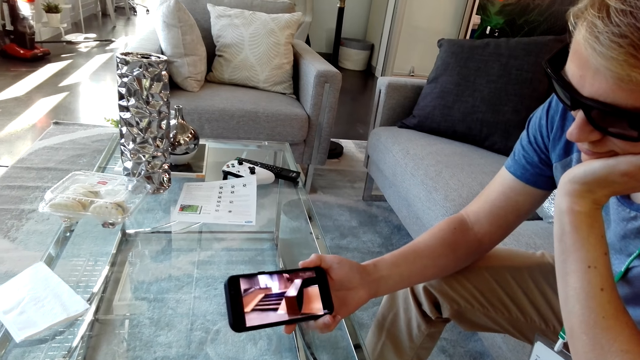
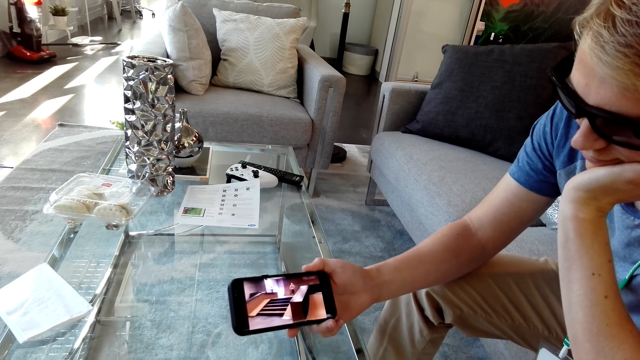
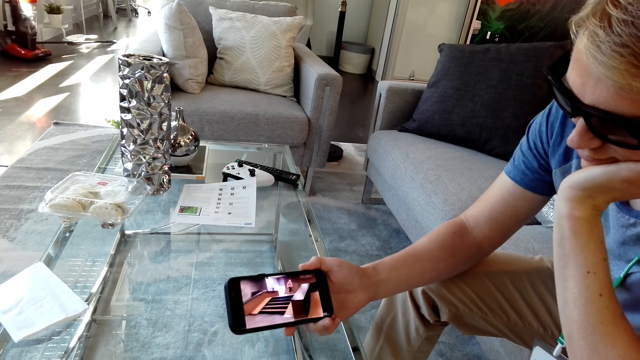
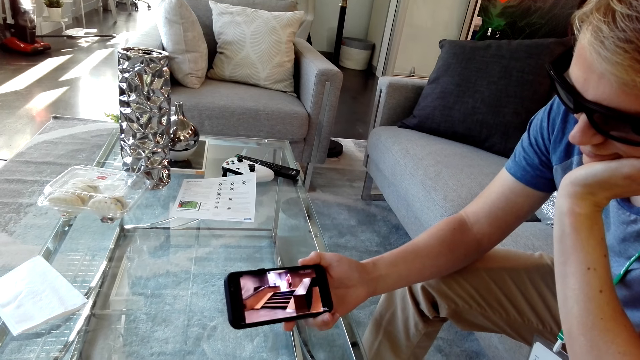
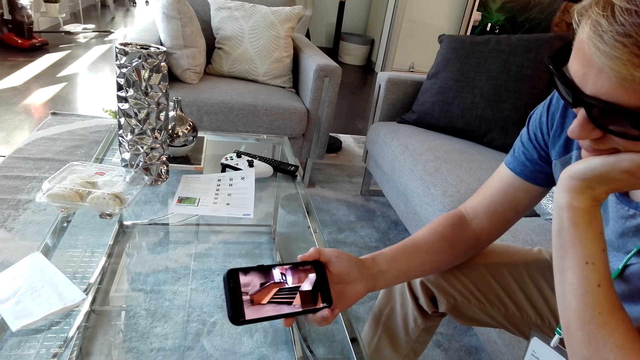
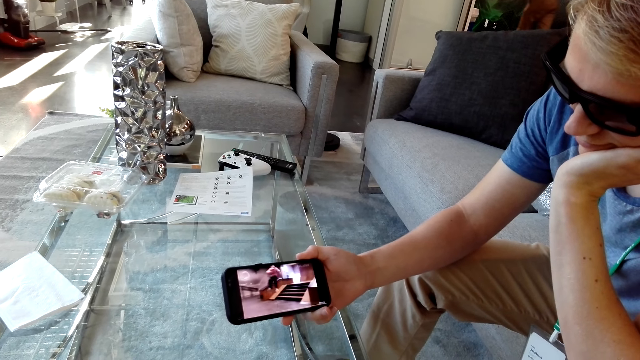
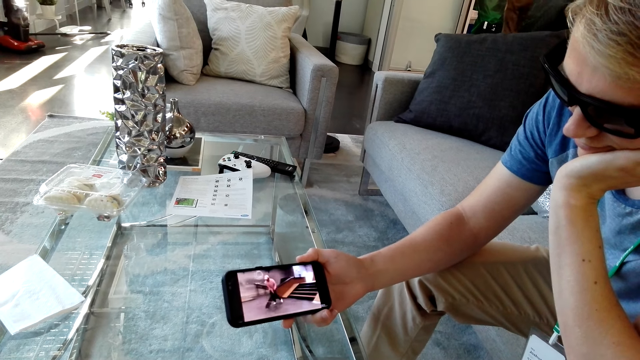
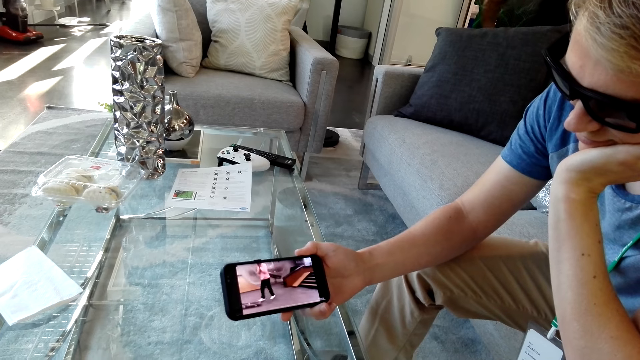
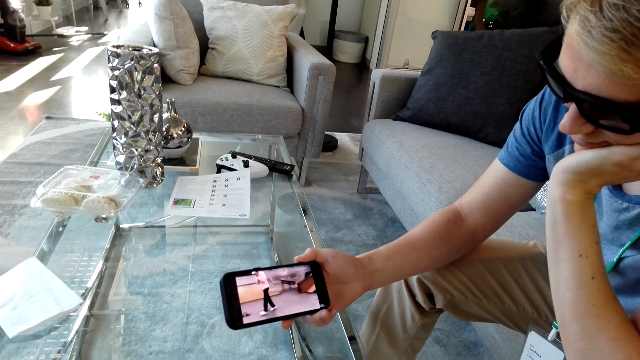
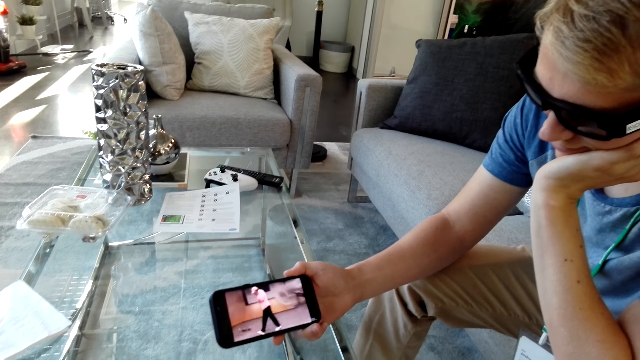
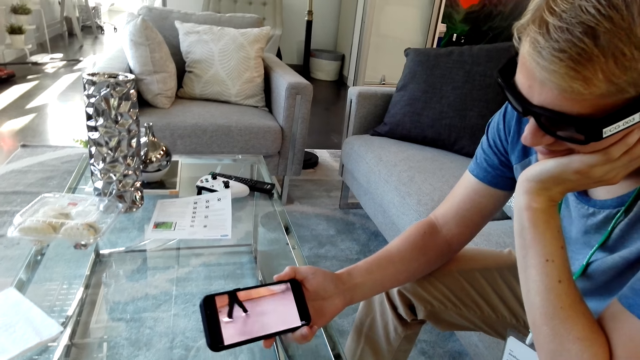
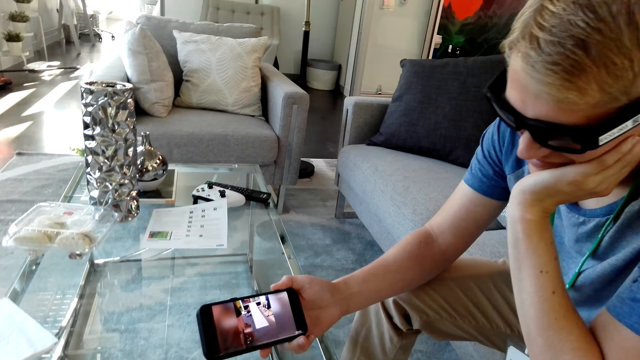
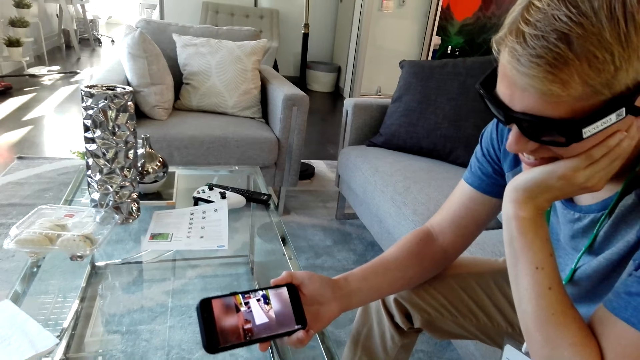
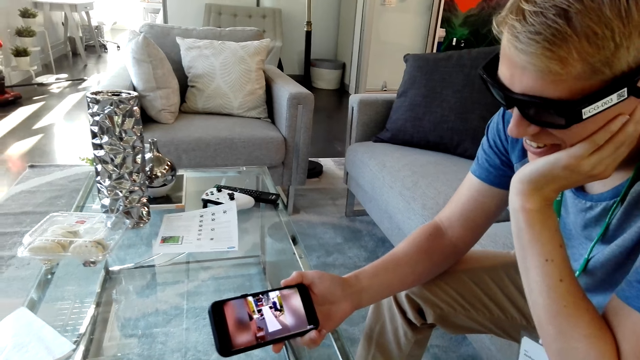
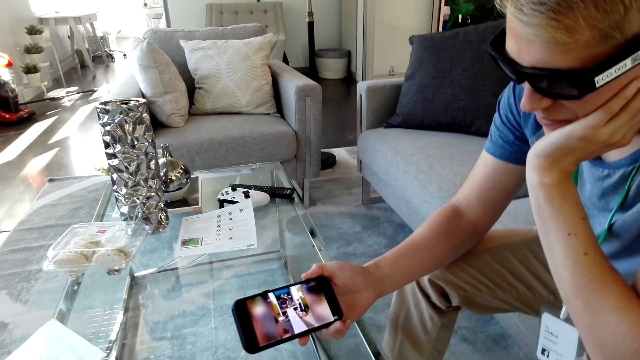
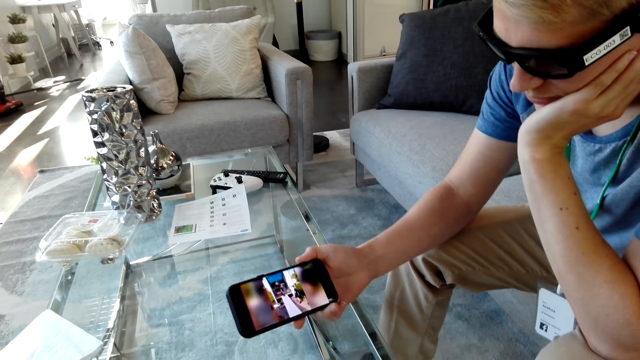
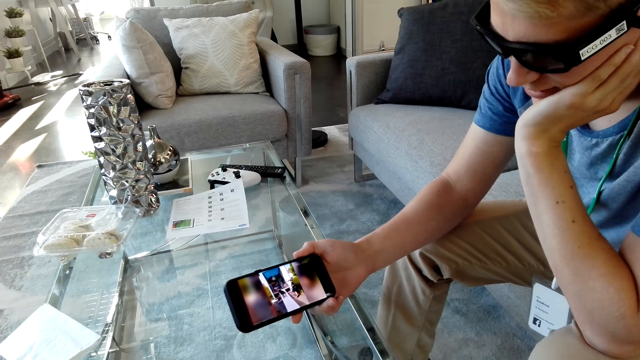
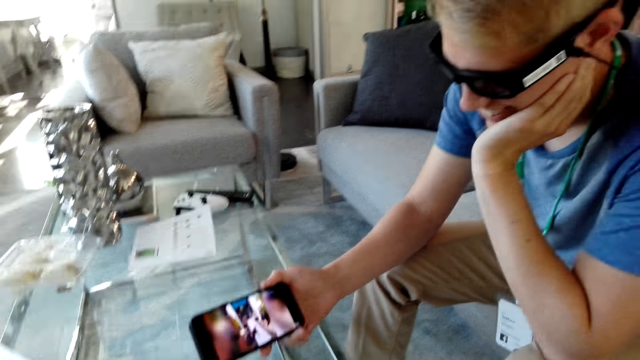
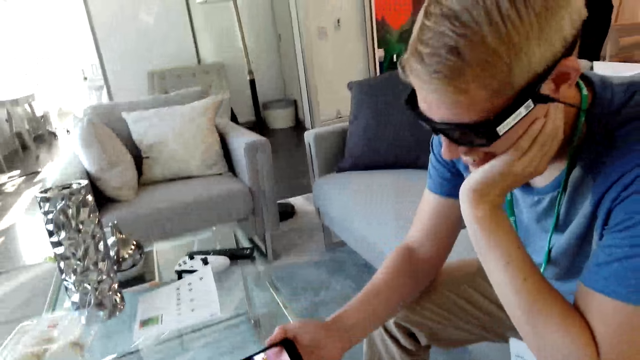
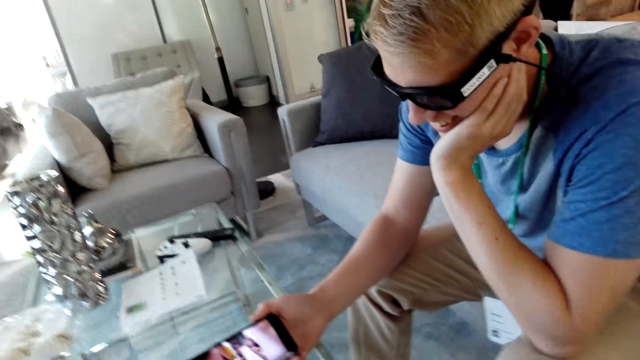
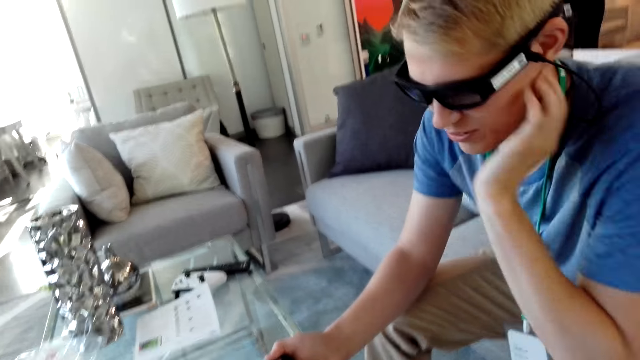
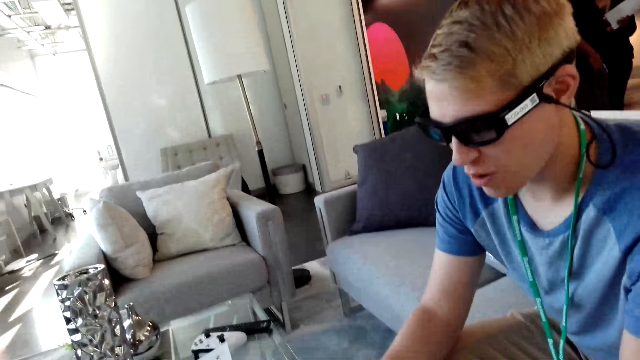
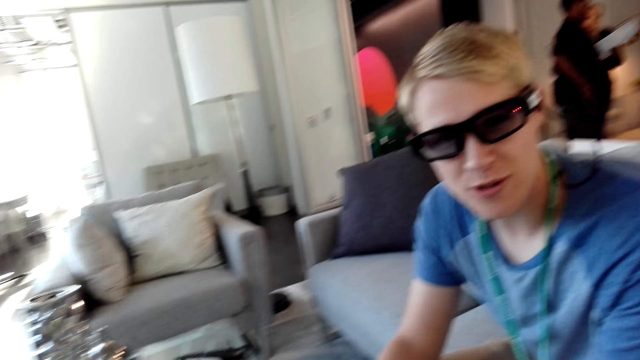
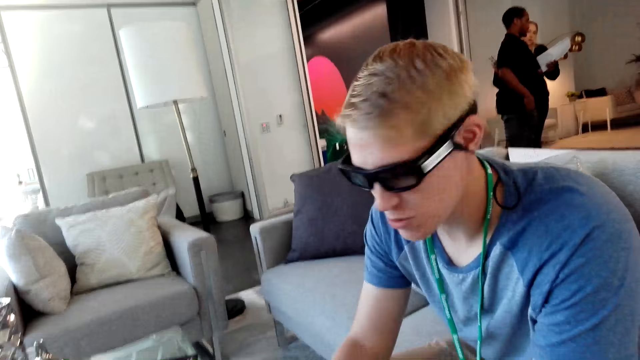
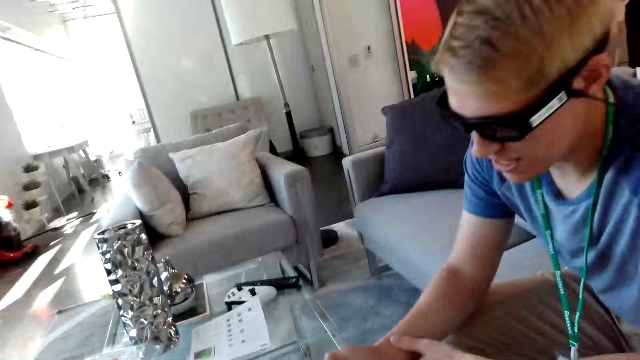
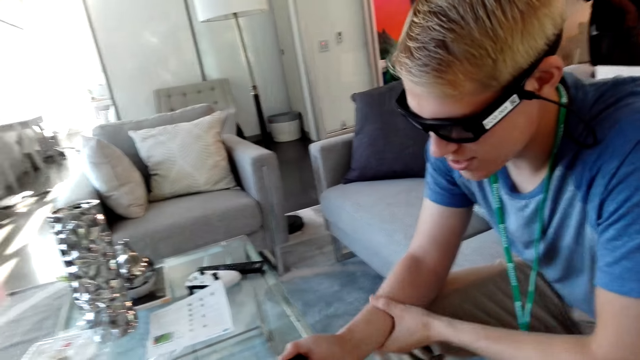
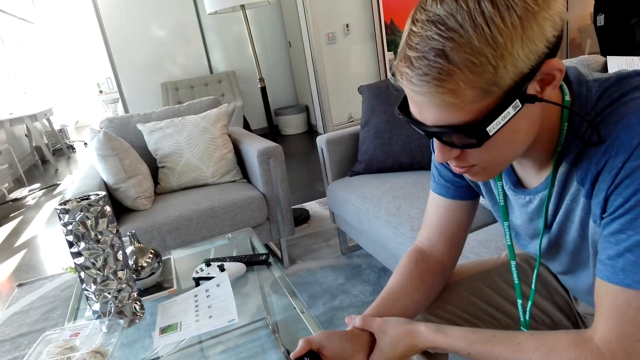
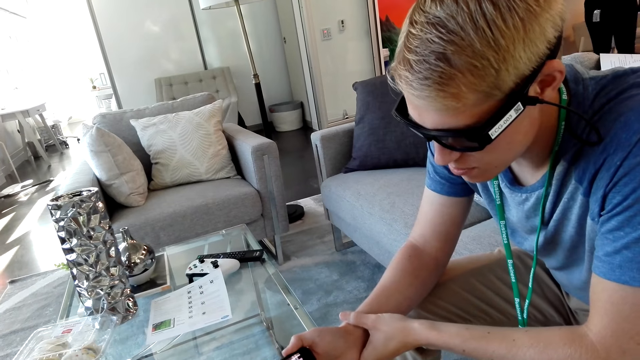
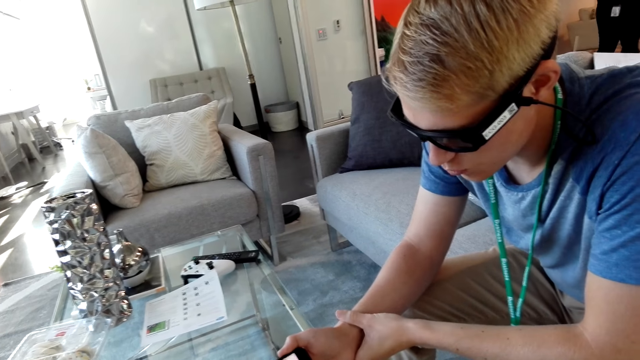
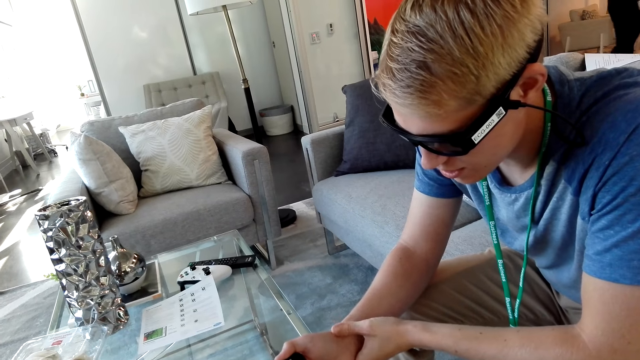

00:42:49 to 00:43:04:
A man moves his hand. The man talks with the camera wearer. The man looks at the camera wearer. The man watches a video on the phone.

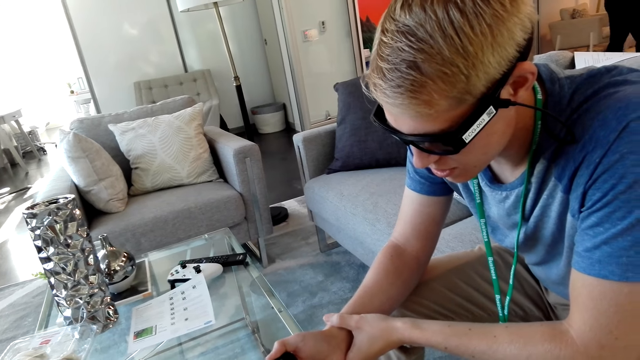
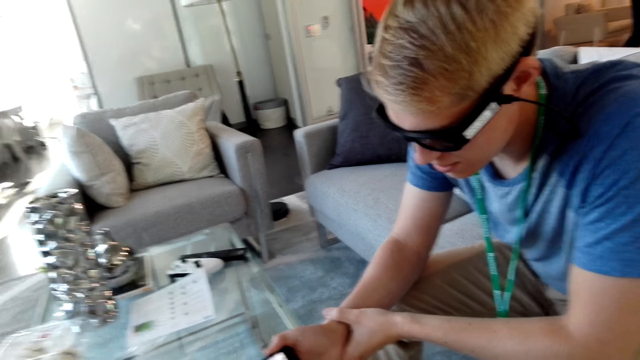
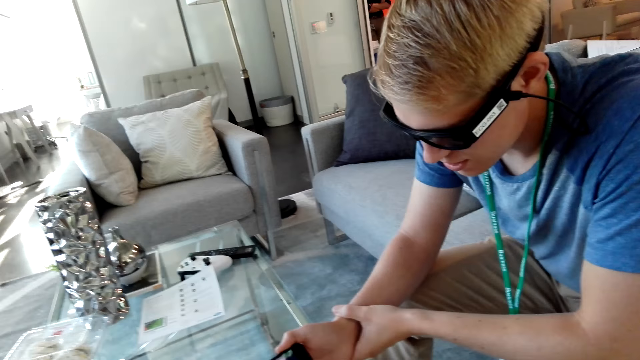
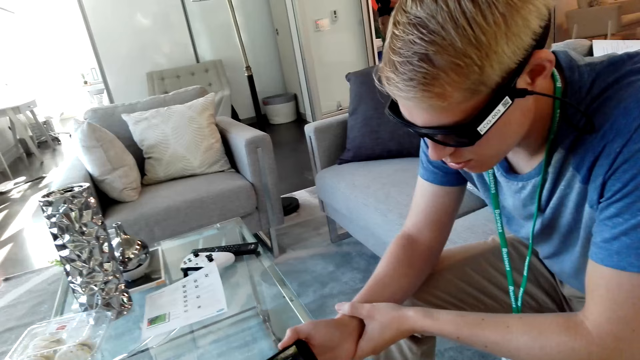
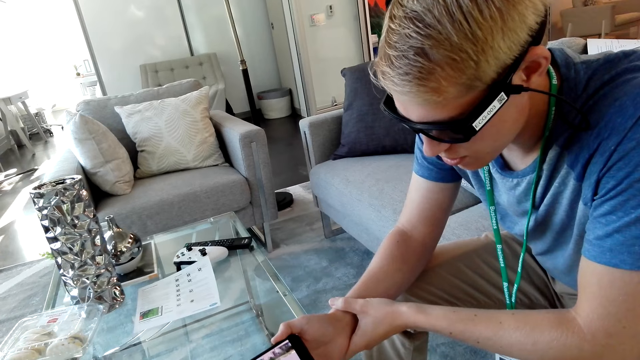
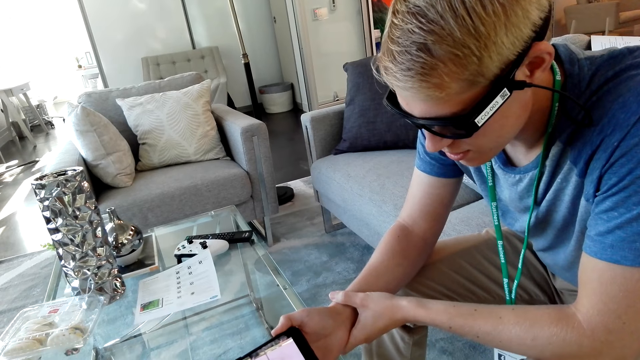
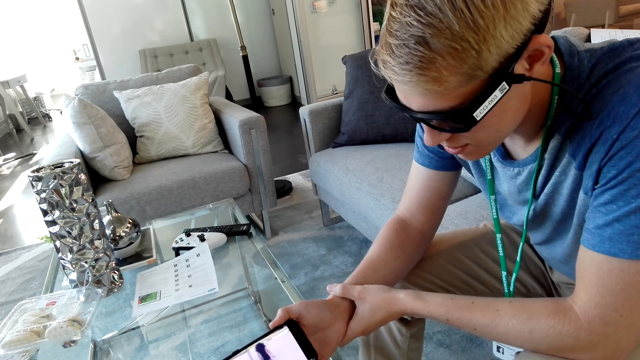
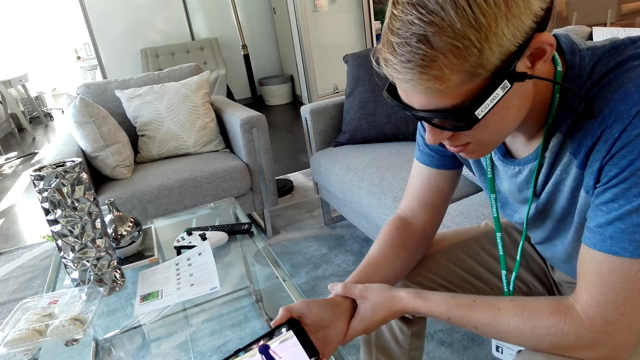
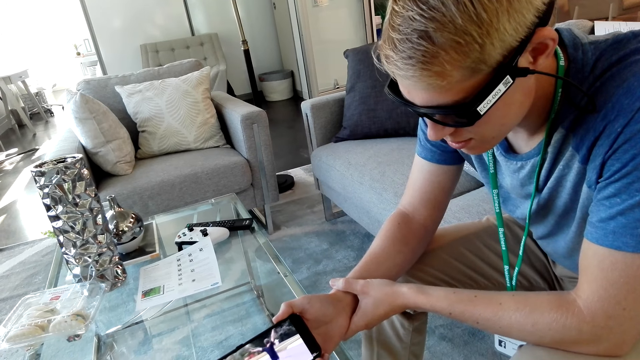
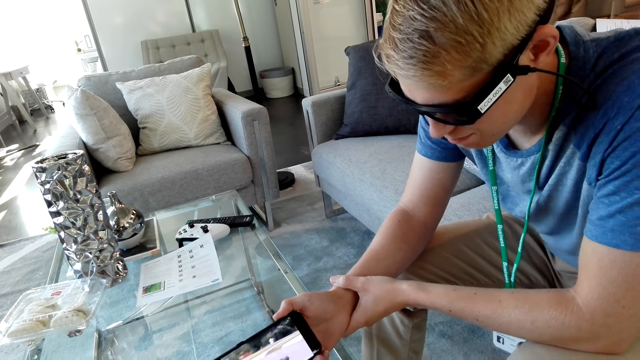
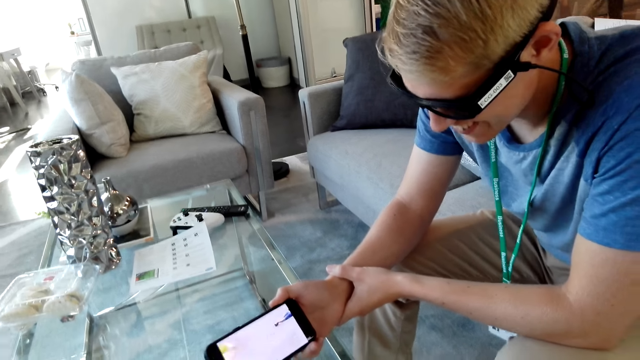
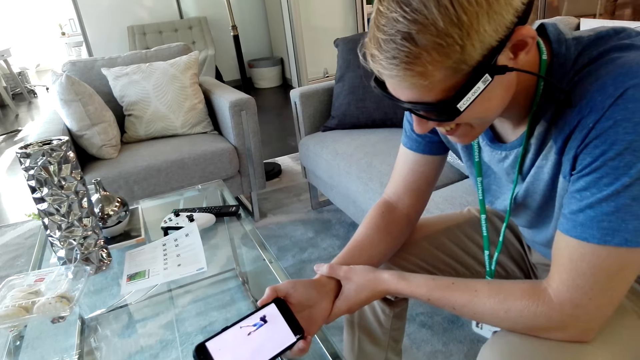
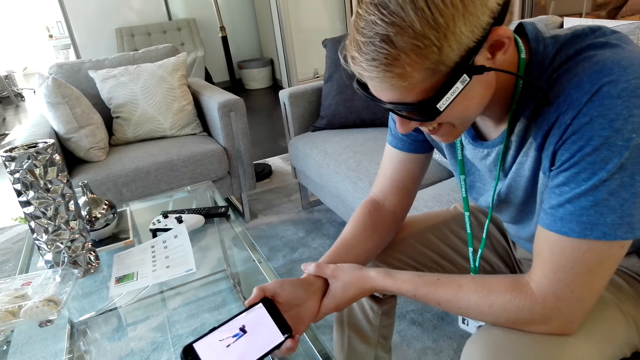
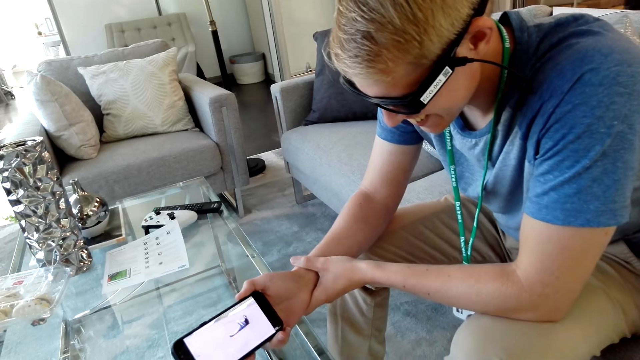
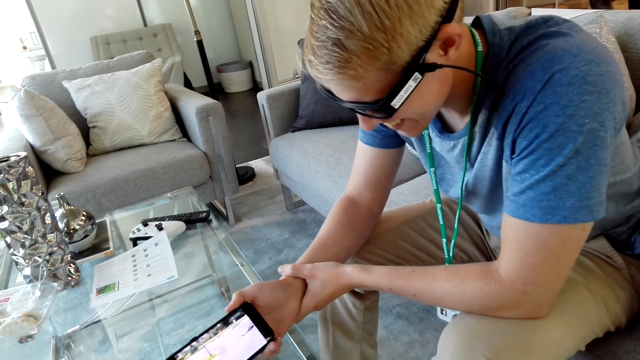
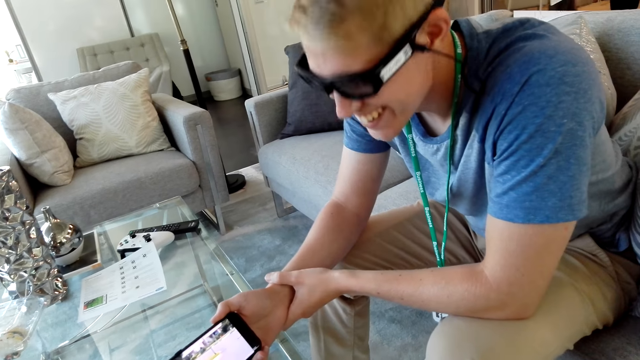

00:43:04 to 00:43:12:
The camera wearer watches with a person on the phone. They laugh.
